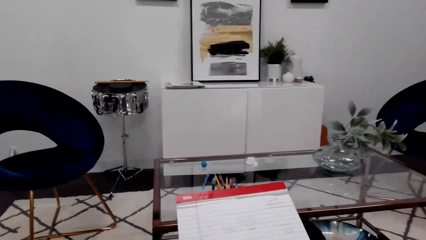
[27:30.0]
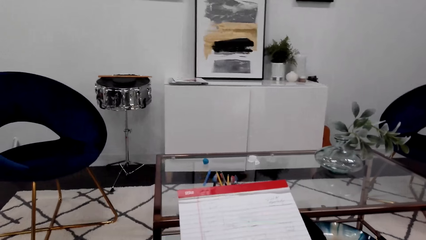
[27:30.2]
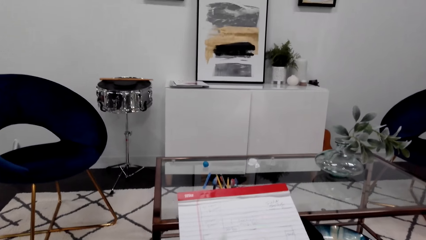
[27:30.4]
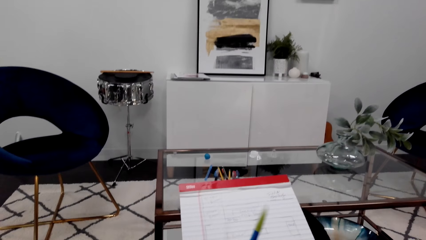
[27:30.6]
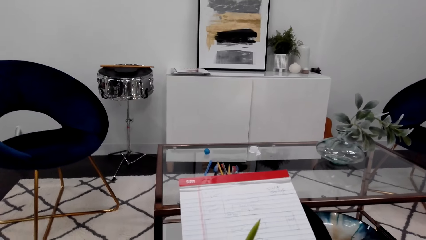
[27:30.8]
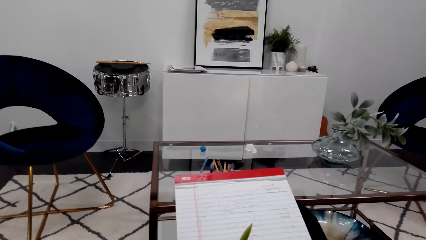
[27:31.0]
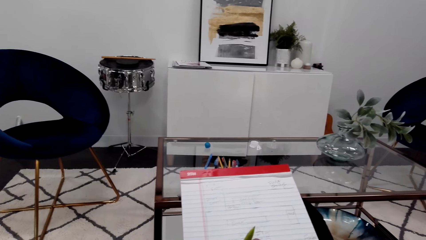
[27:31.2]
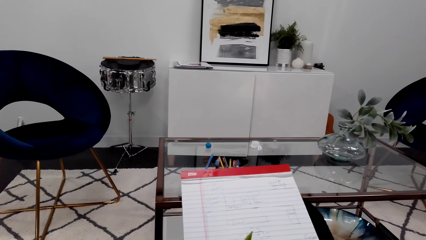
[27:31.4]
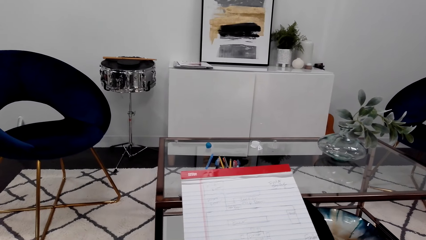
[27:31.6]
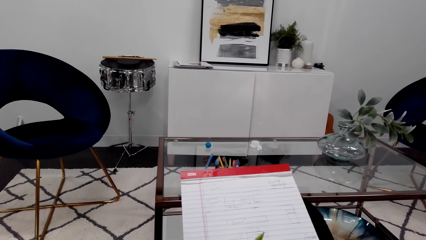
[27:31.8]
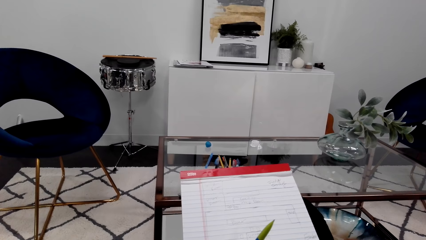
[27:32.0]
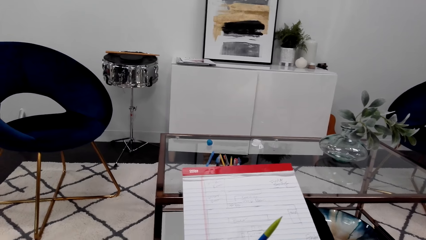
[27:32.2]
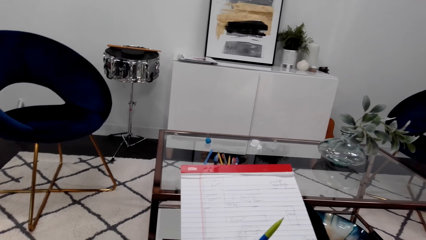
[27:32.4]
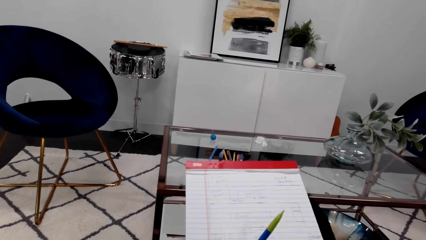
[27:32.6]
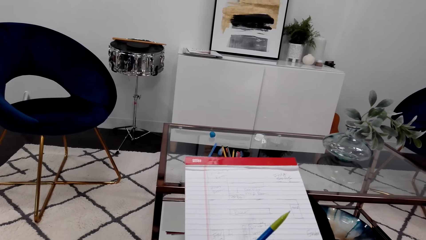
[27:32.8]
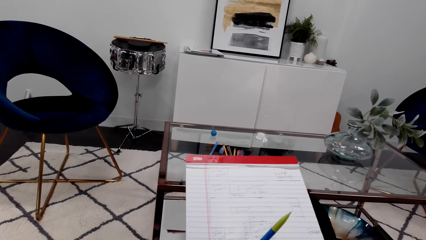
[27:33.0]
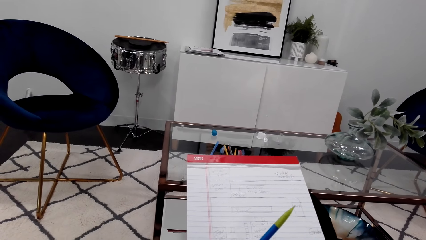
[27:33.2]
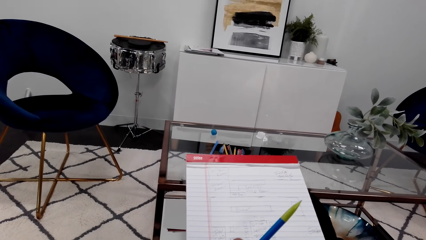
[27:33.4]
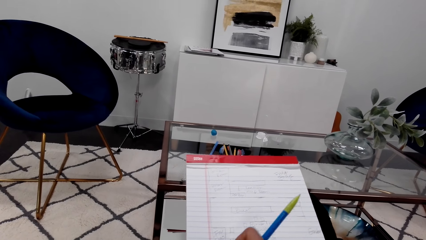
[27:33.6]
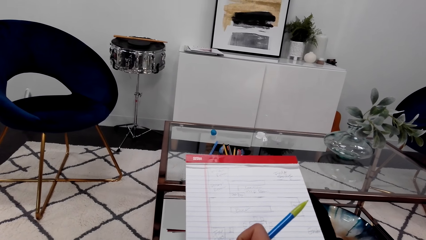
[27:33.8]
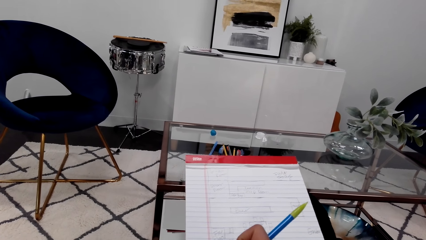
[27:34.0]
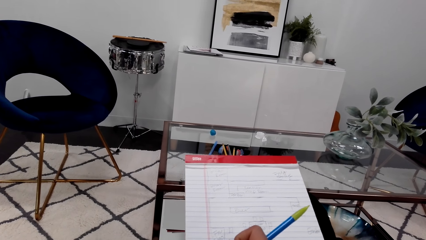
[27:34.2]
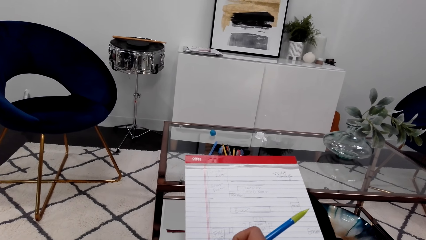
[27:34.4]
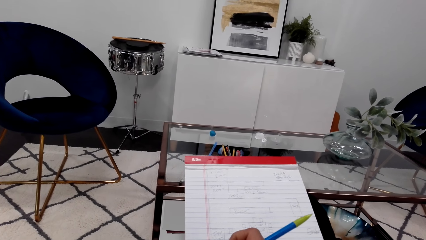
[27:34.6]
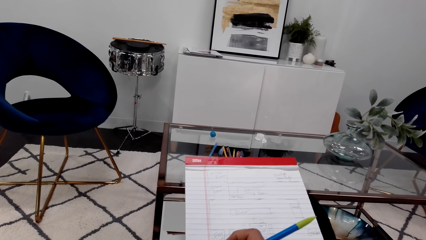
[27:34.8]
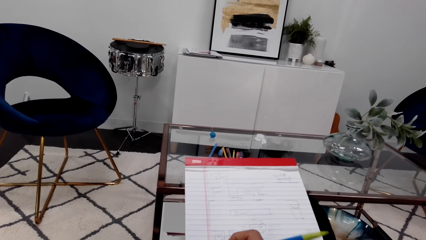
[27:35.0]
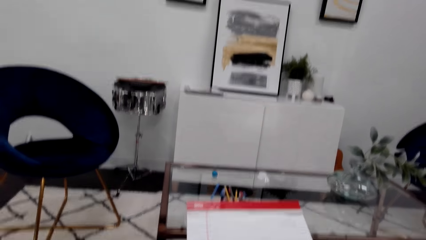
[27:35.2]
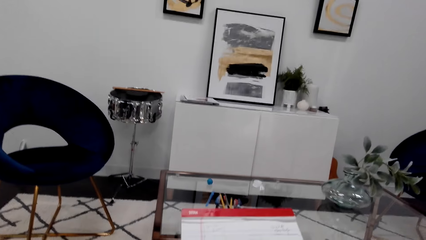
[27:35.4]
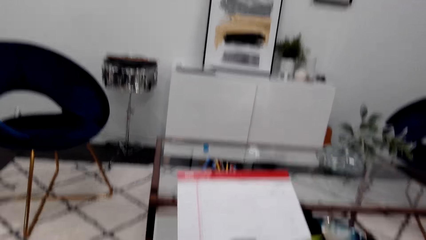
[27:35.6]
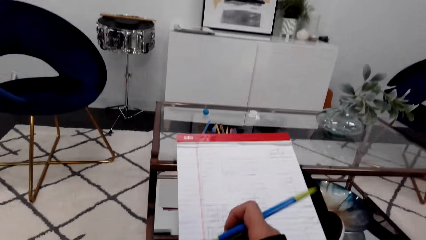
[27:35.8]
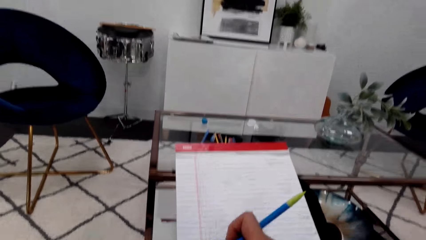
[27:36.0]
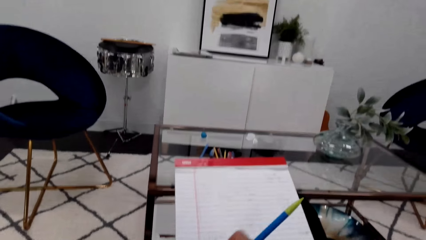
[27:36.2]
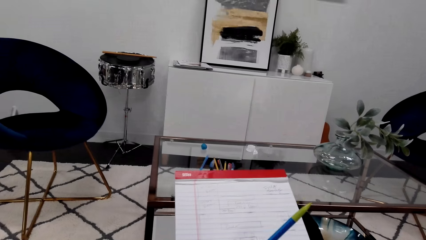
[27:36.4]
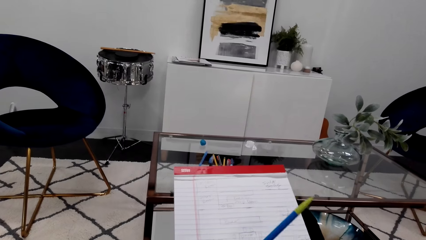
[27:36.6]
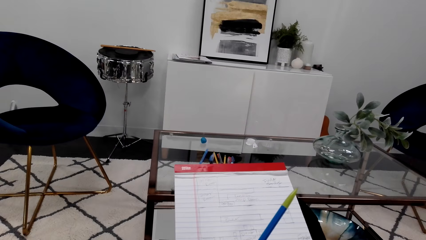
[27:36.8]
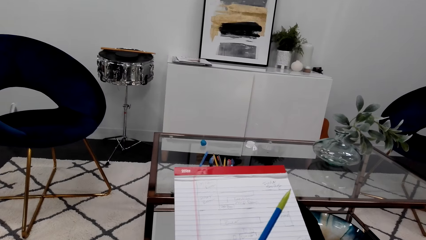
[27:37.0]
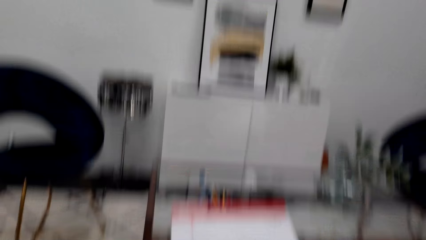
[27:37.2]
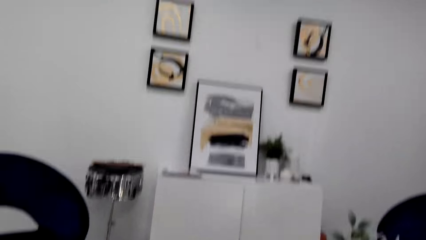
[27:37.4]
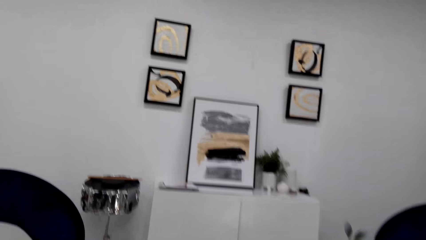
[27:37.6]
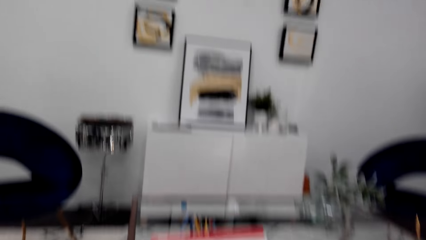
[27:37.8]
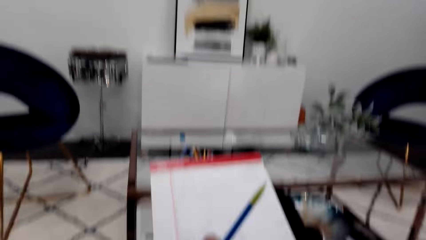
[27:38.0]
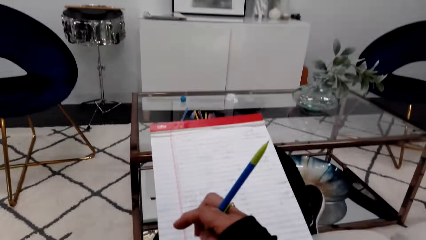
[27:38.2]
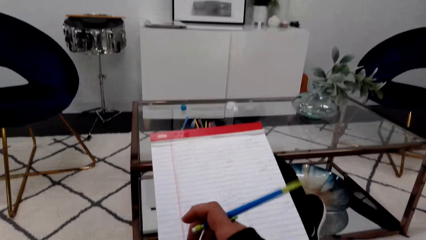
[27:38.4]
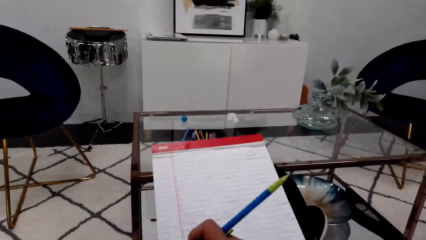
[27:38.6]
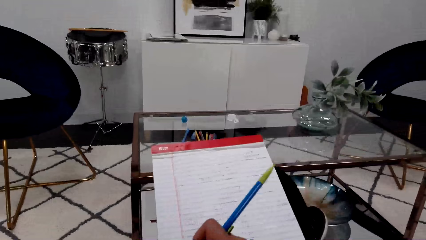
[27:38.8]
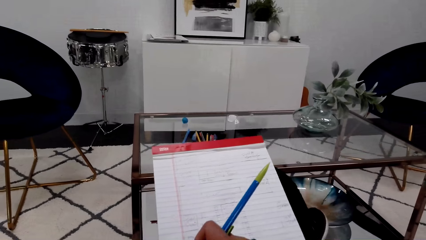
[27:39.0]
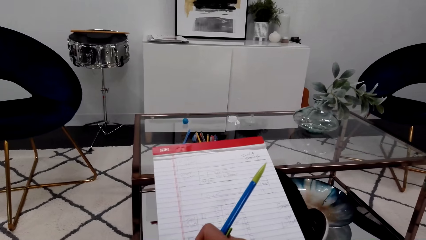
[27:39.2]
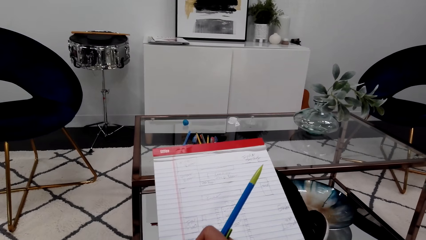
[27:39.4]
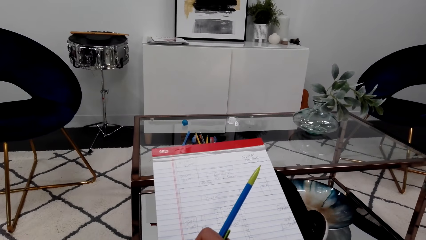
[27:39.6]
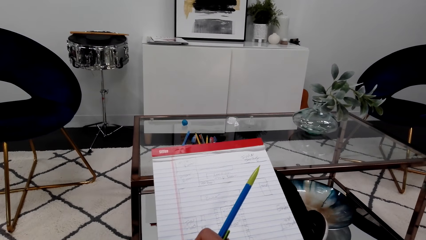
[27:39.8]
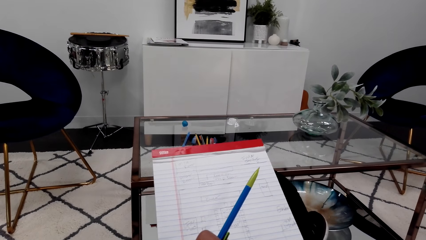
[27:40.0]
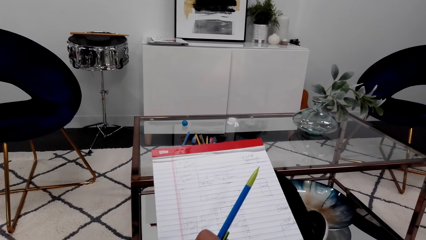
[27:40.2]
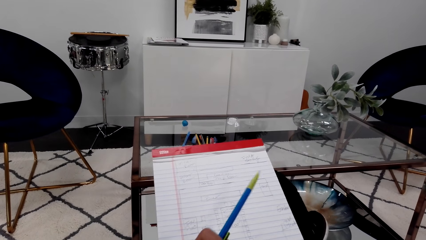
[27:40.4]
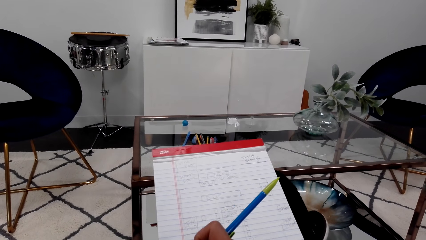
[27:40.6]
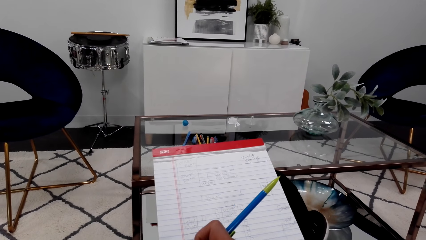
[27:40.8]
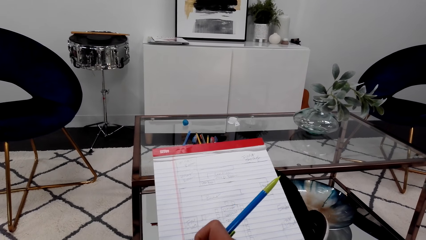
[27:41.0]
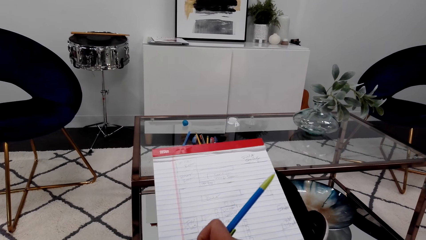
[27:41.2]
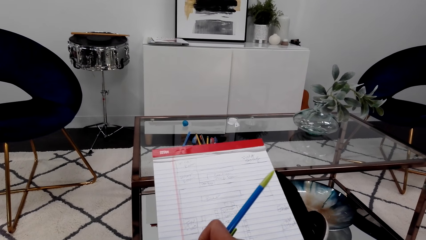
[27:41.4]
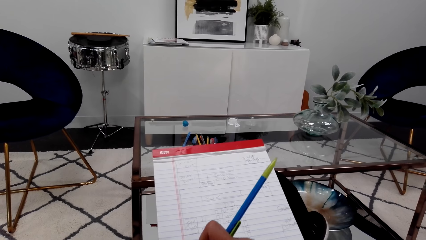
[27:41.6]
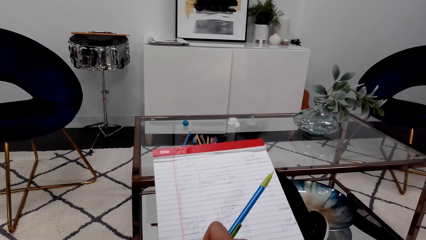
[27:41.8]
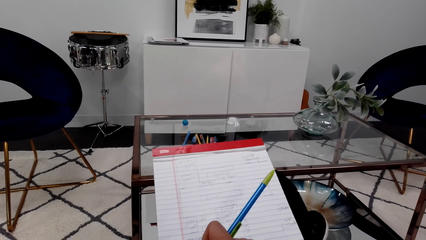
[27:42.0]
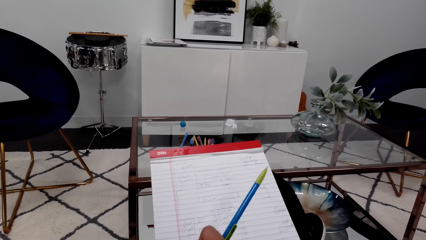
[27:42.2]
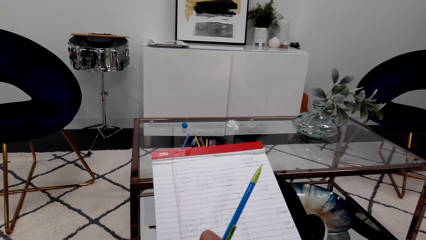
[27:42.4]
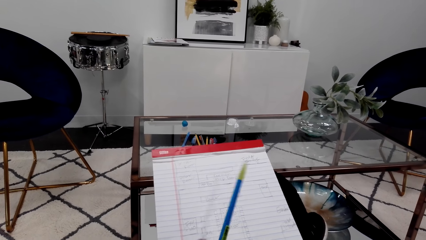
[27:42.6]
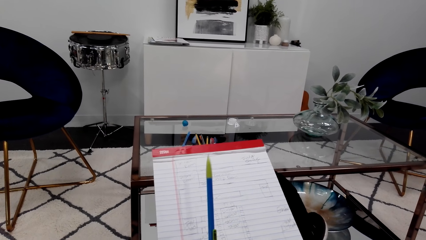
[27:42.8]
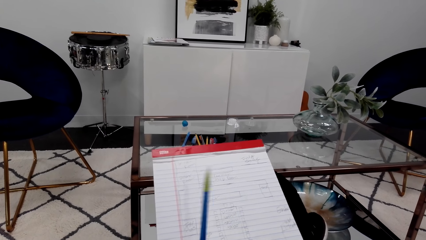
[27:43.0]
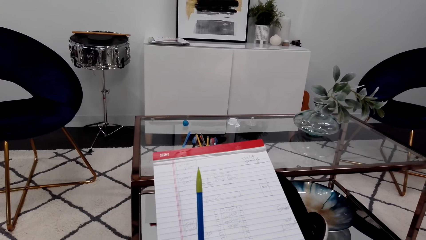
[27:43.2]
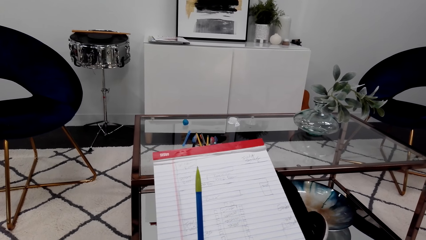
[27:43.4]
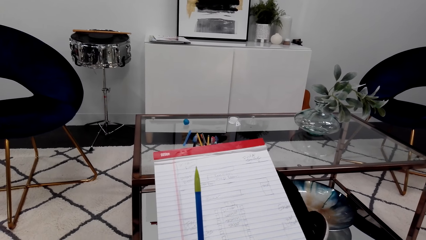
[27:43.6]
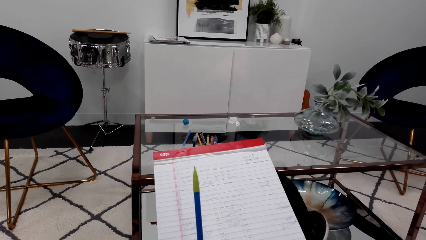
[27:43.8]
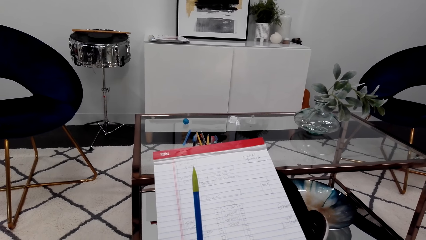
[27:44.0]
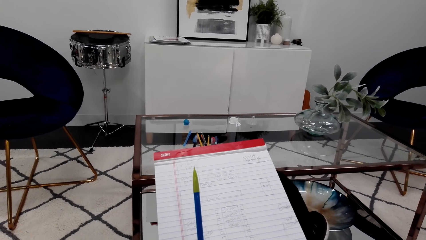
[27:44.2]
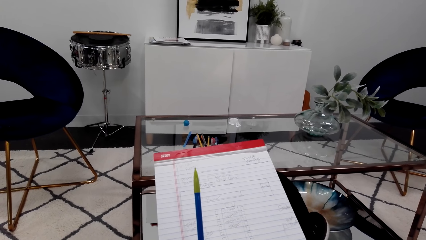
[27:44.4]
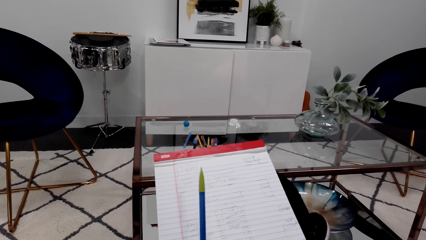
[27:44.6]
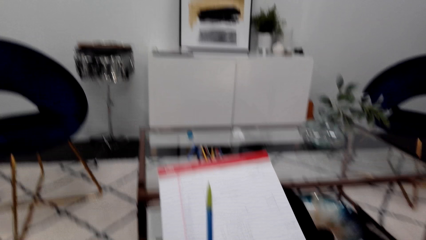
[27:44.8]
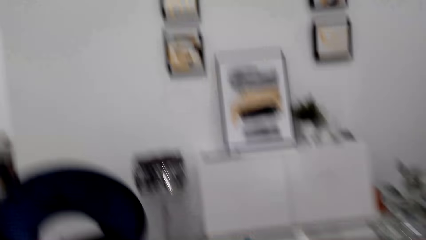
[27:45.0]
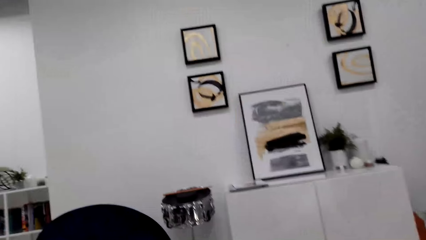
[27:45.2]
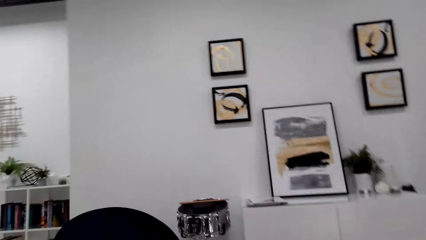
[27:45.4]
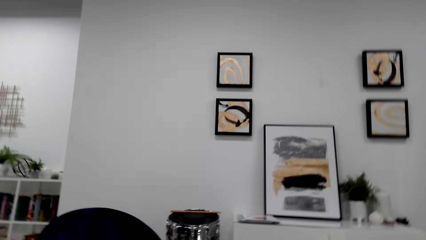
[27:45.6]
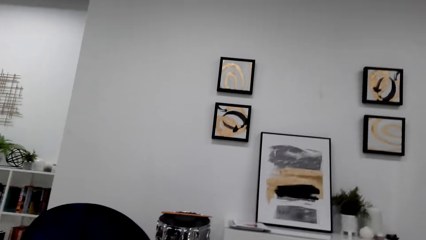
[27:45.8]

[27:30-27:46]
The camera wearer holds the pen. They read the book. They look at the decoration.
